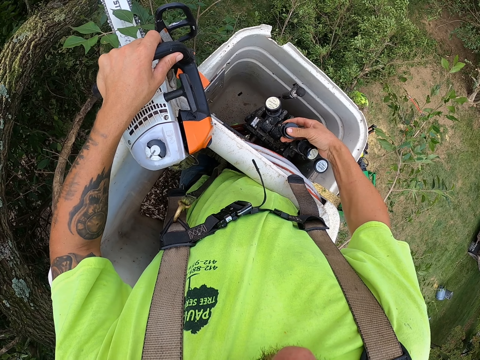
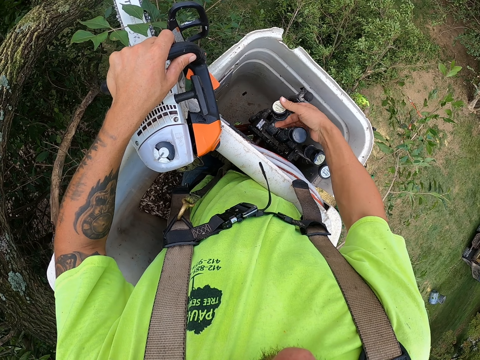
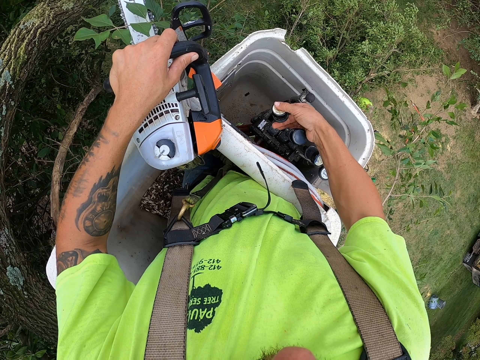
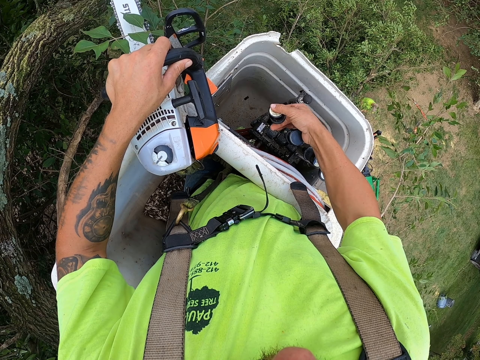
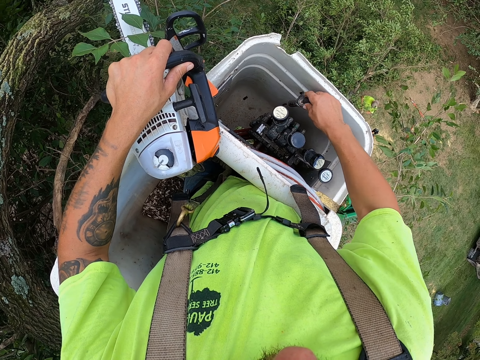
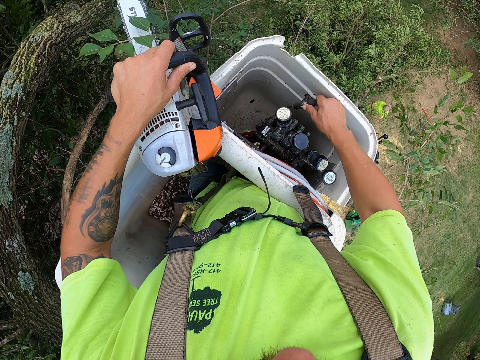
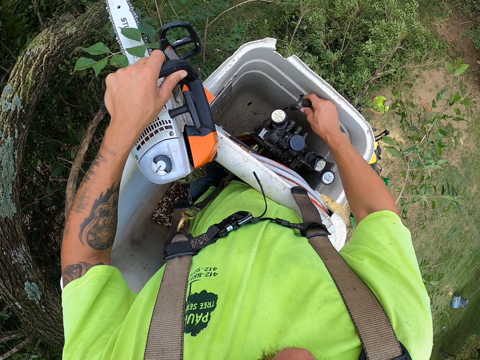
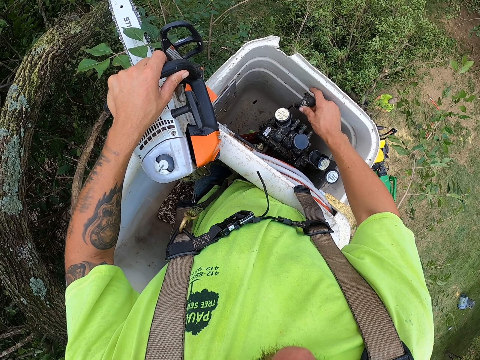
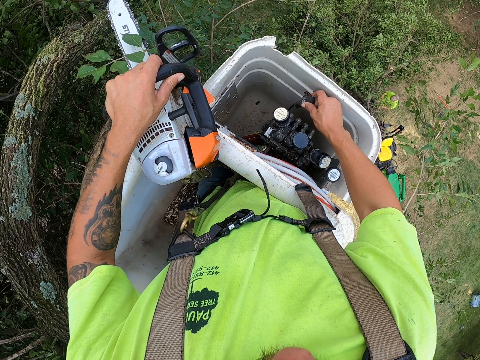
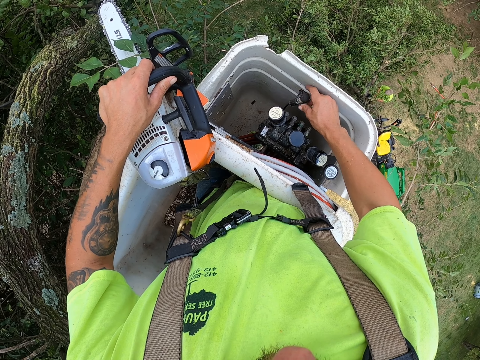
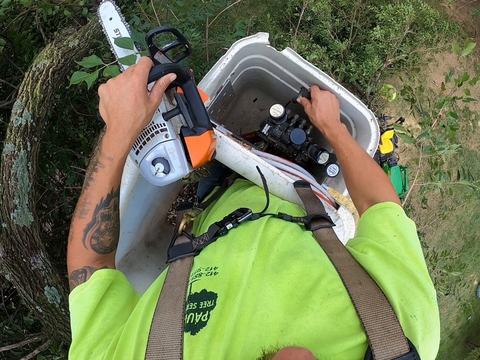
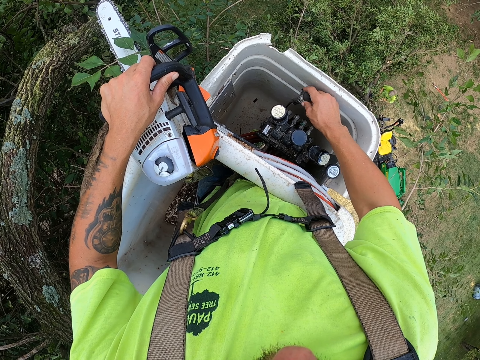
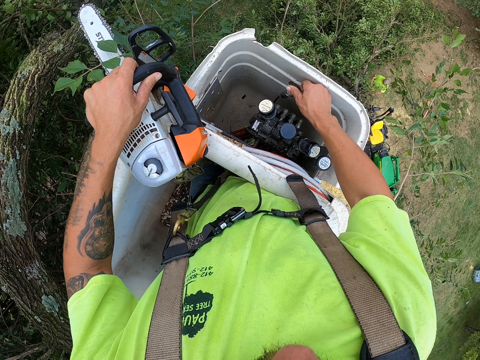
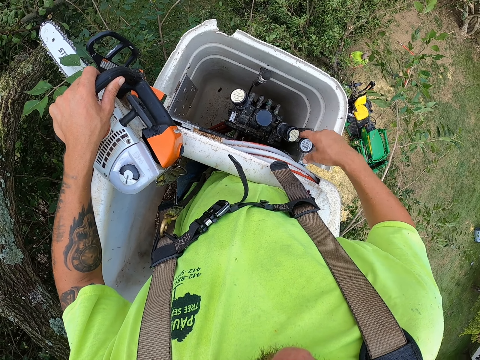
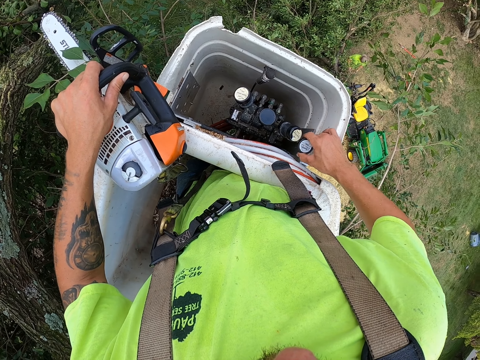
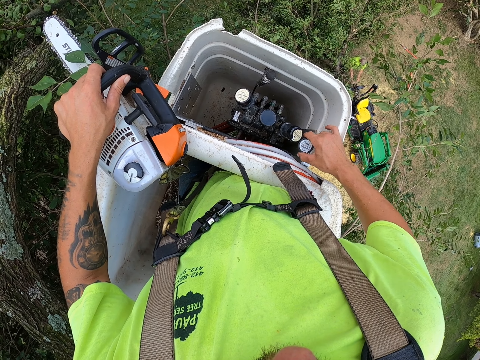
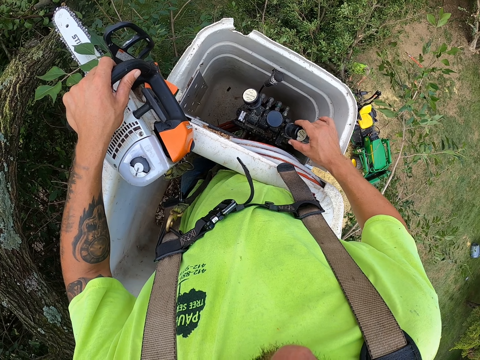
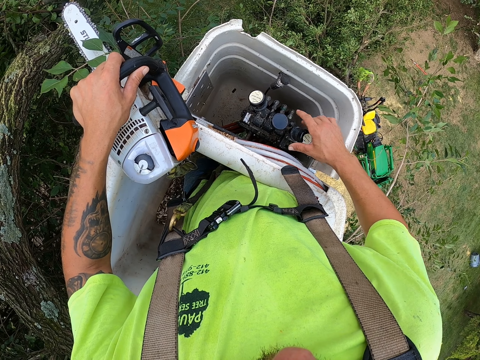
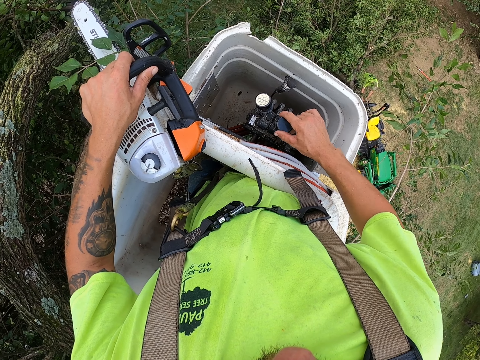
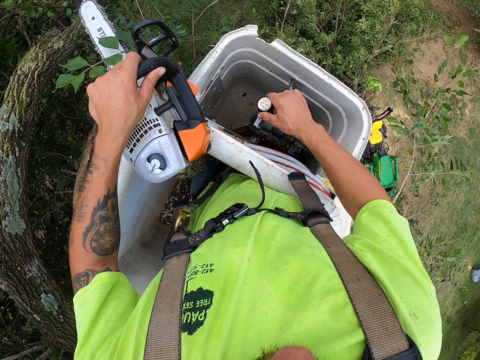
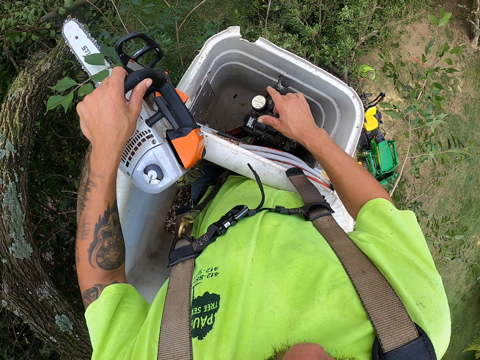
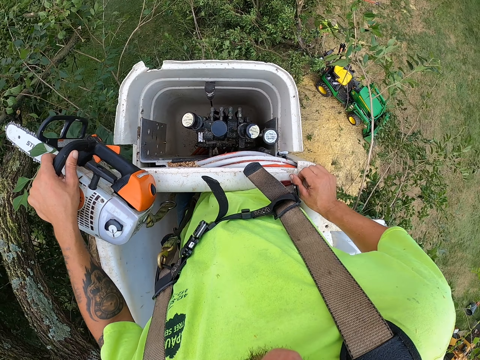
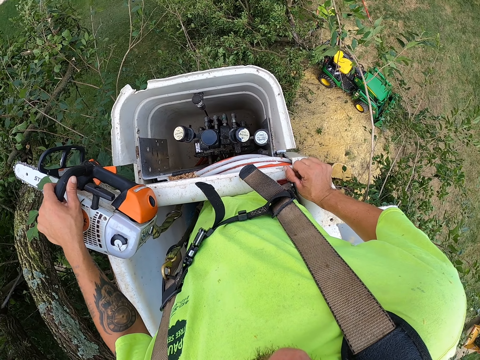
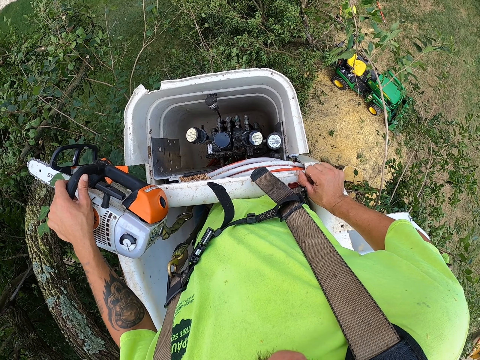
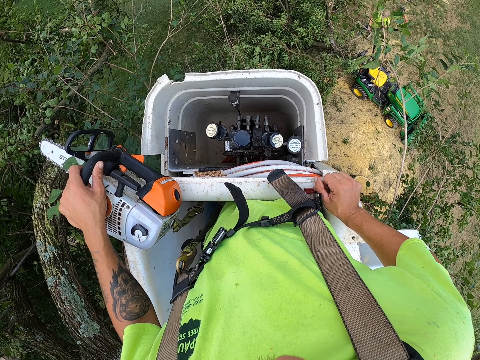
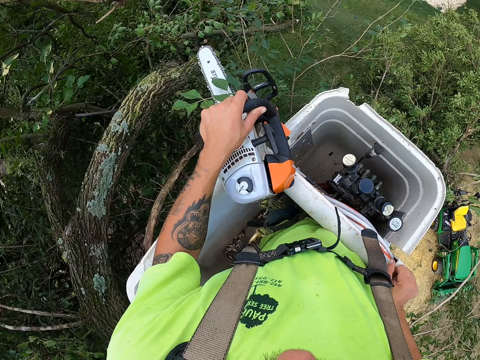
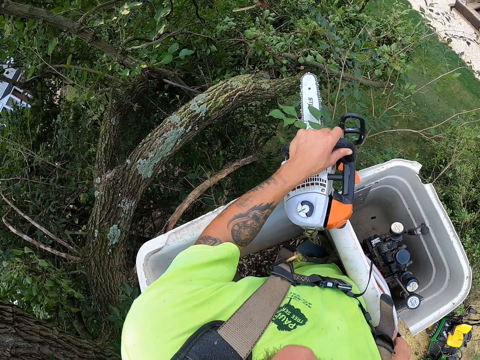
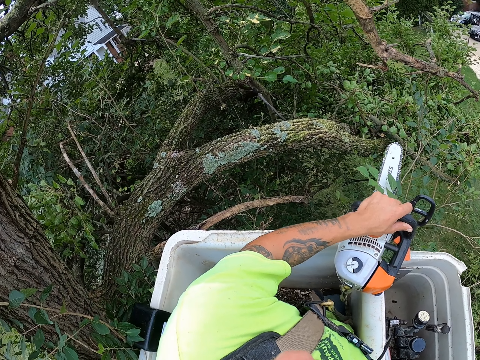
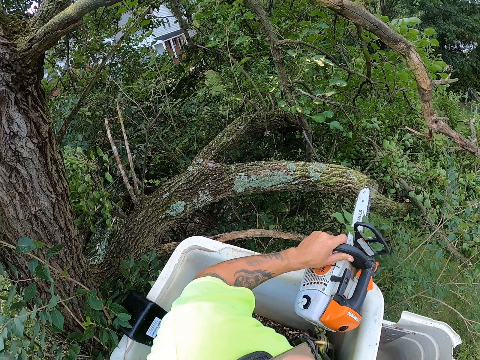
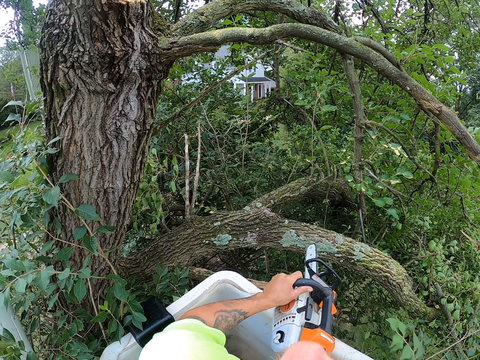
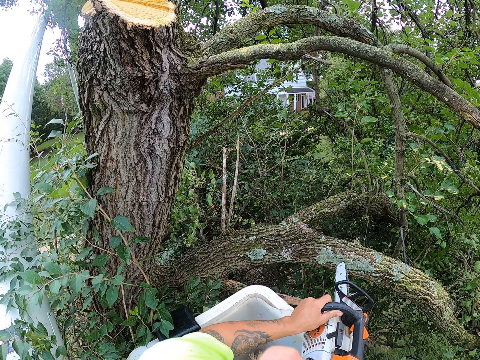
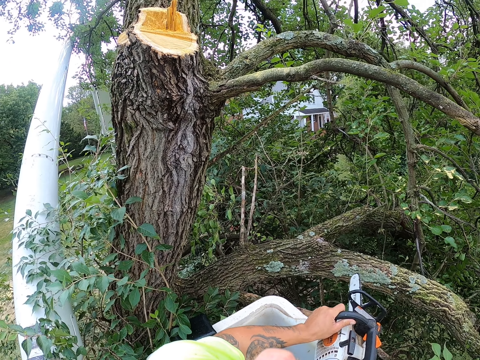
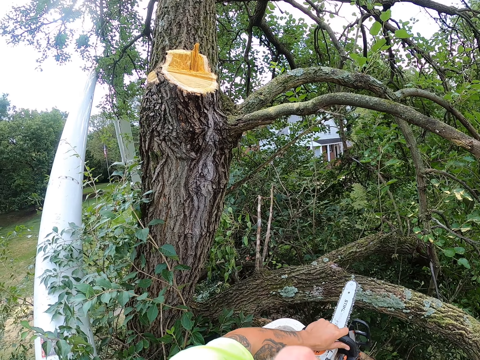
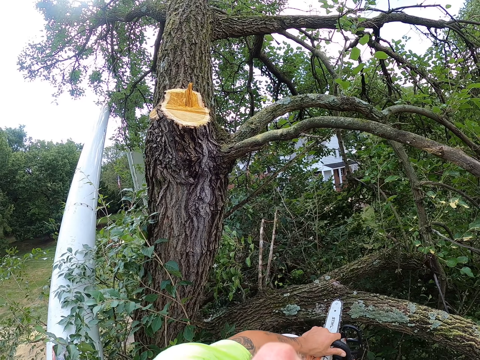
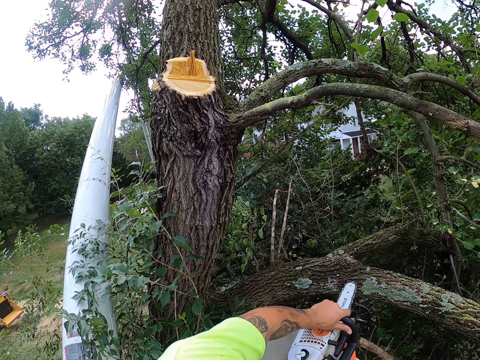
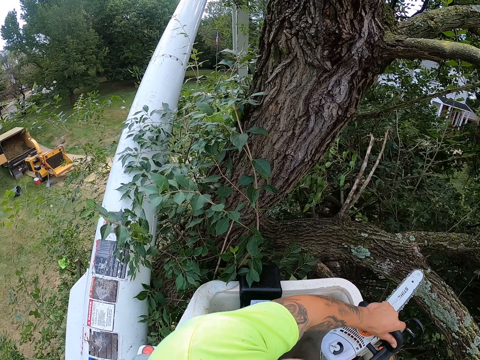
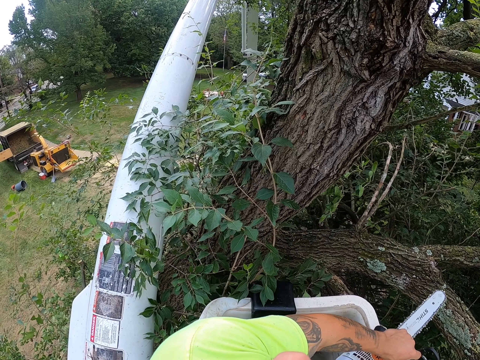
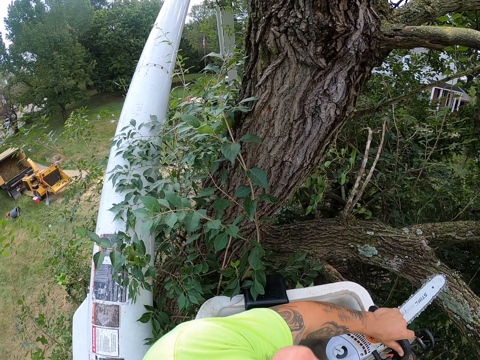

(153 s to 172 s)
The camera wearer rests his right hand on the bucket truck. He looks around. He repositions the chainsaw on the bucket truck with his left hand.

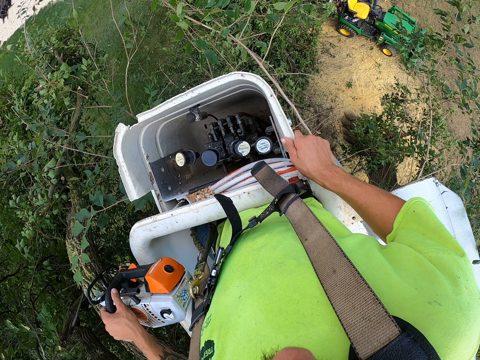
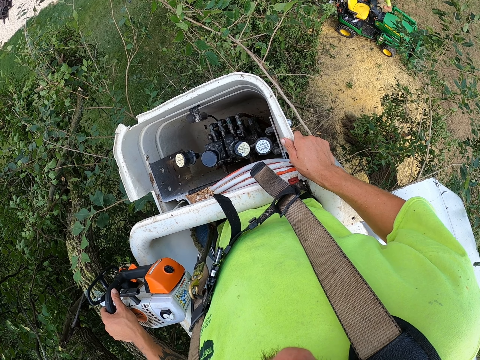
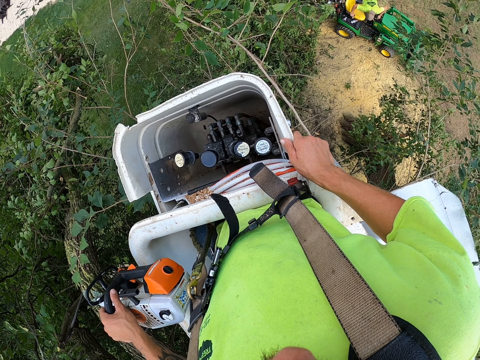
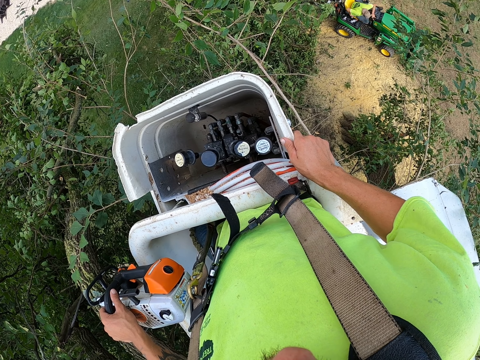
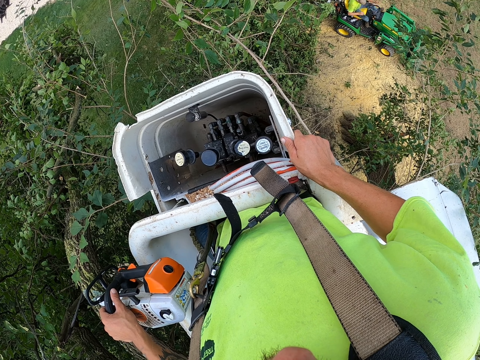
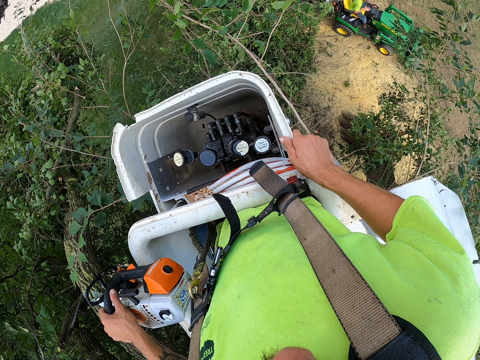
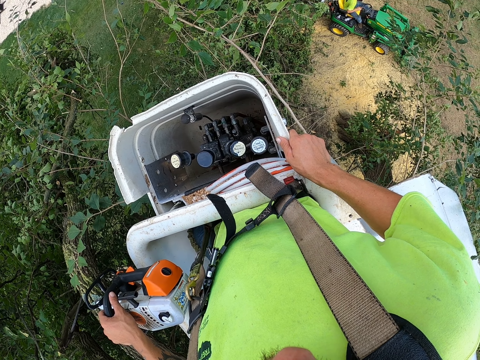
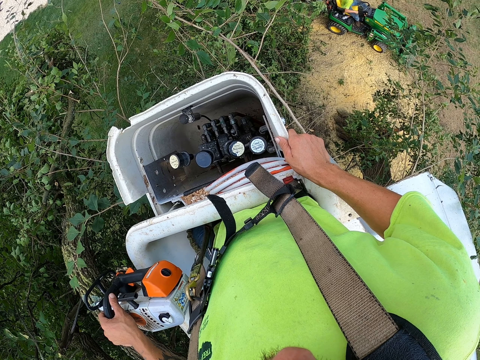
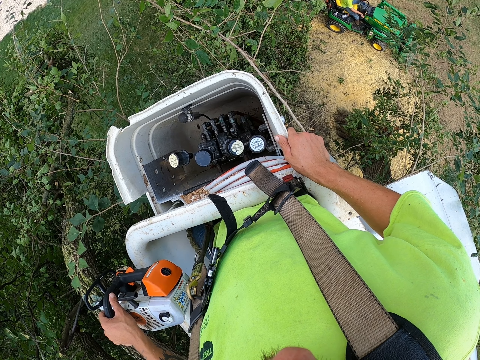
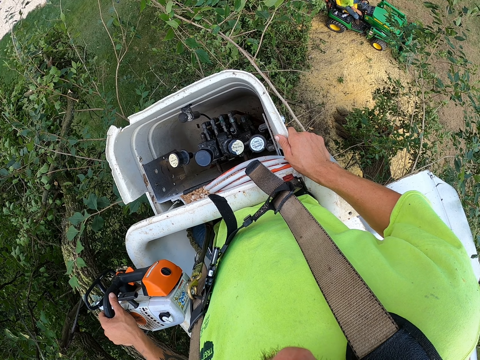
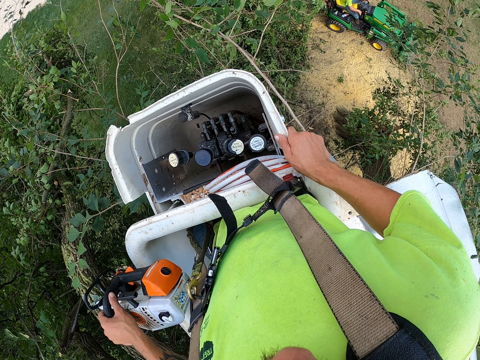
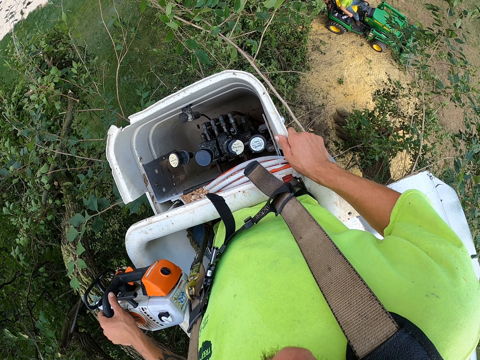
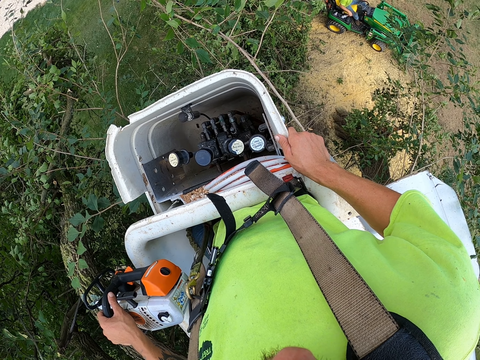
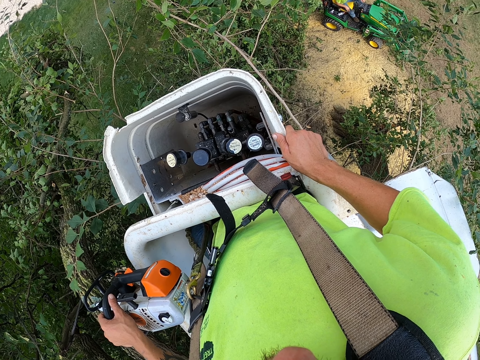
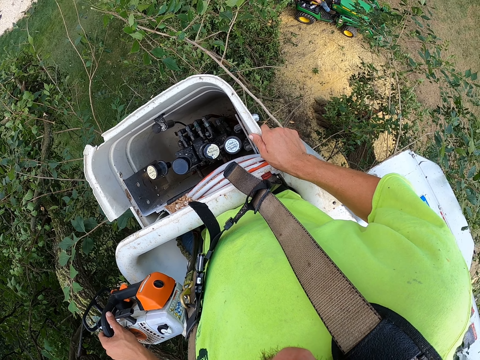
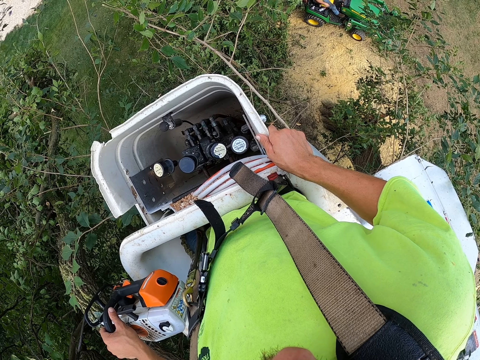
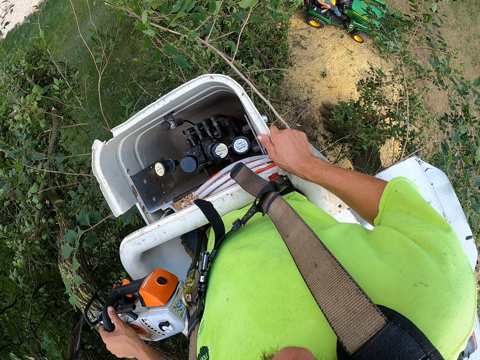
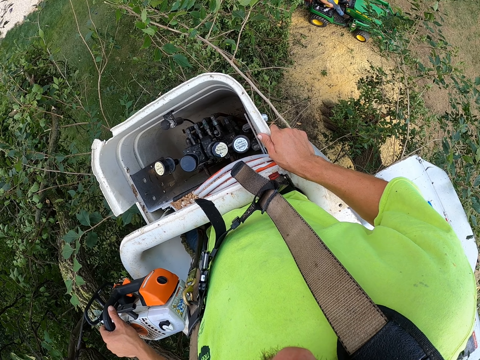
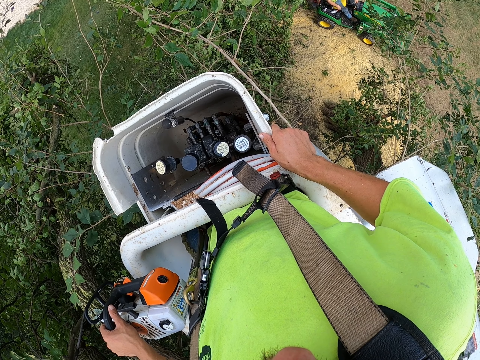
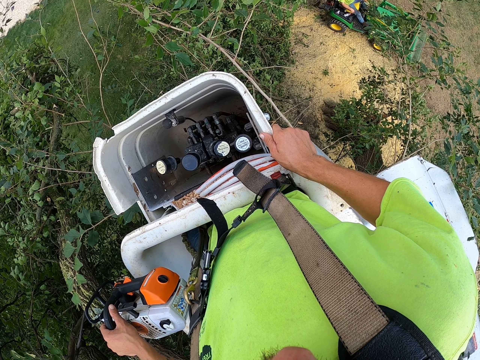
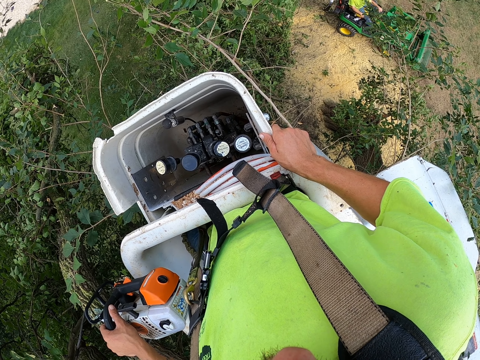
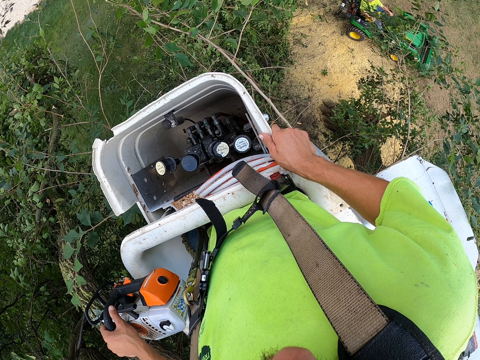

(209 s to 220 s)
The man sits on the lawn tractor. The man pulls a tree branch on the ground with the lawn tractor.
